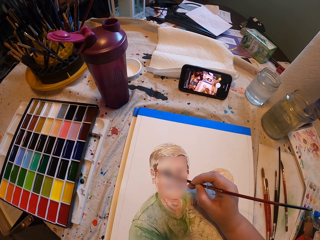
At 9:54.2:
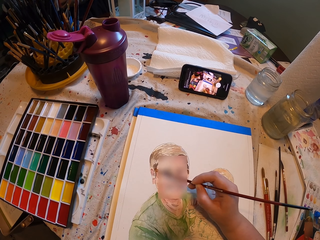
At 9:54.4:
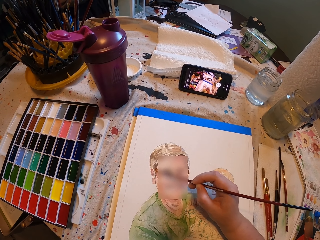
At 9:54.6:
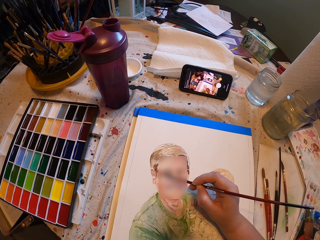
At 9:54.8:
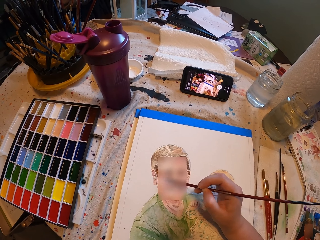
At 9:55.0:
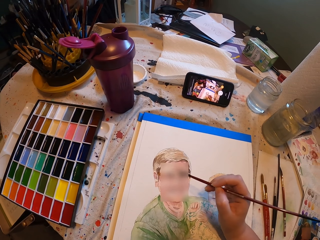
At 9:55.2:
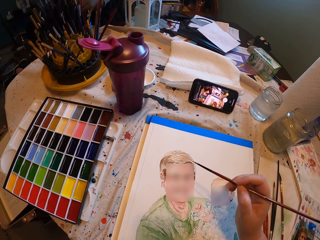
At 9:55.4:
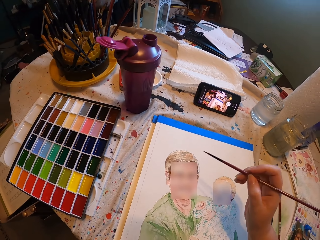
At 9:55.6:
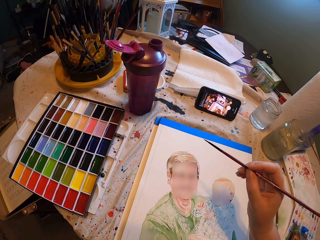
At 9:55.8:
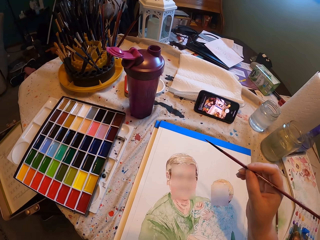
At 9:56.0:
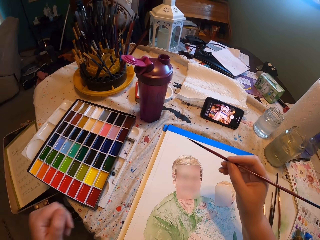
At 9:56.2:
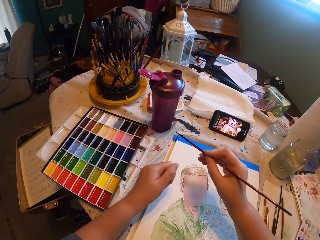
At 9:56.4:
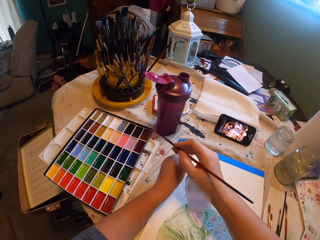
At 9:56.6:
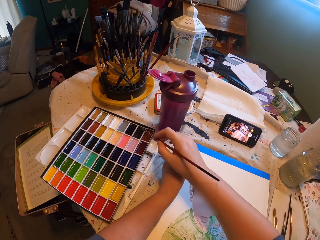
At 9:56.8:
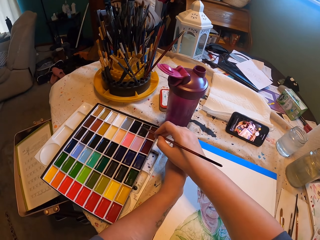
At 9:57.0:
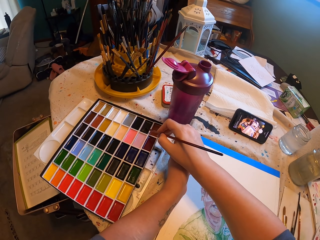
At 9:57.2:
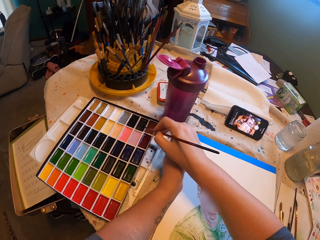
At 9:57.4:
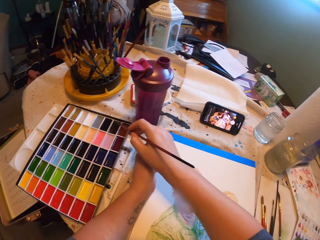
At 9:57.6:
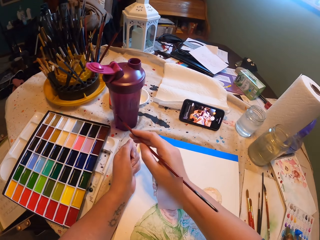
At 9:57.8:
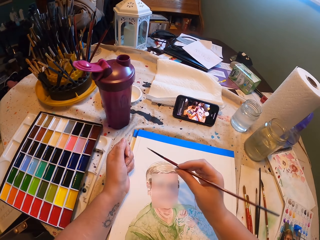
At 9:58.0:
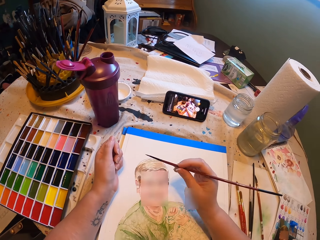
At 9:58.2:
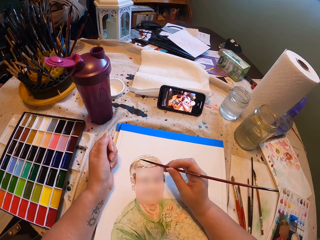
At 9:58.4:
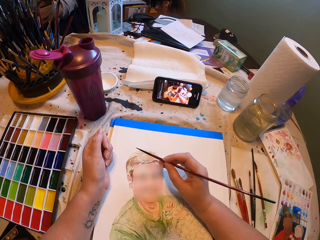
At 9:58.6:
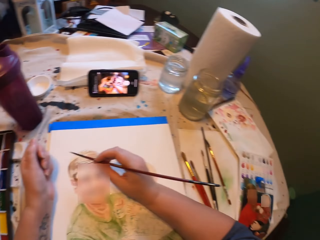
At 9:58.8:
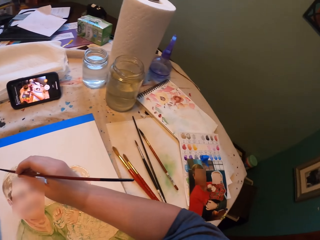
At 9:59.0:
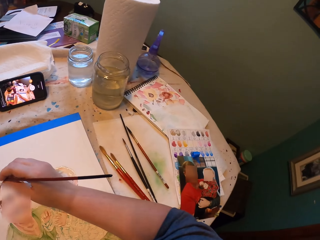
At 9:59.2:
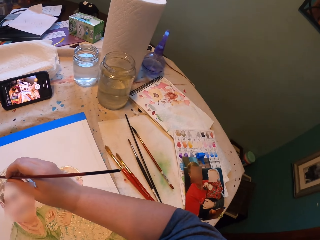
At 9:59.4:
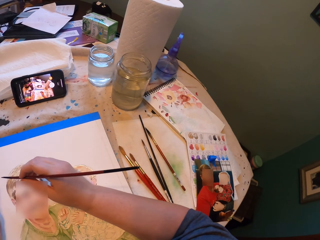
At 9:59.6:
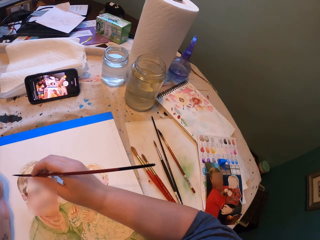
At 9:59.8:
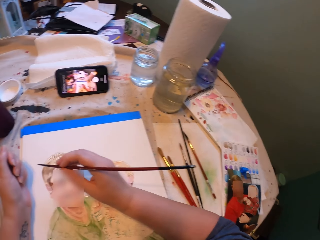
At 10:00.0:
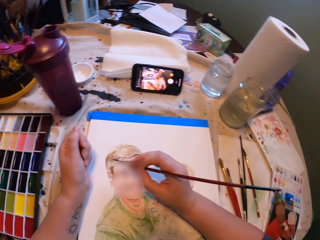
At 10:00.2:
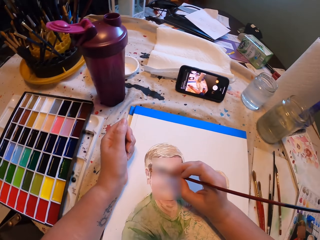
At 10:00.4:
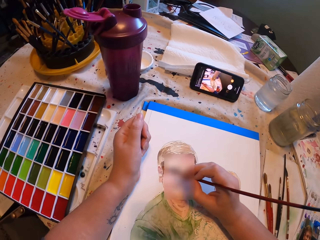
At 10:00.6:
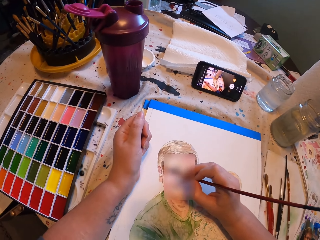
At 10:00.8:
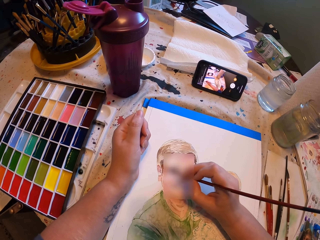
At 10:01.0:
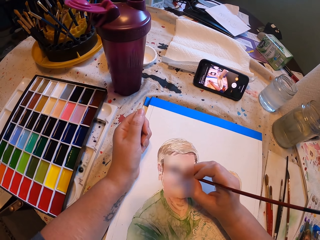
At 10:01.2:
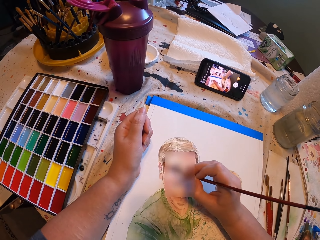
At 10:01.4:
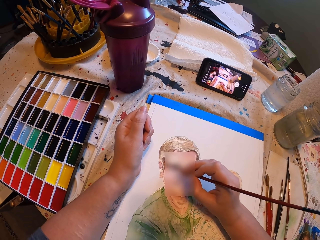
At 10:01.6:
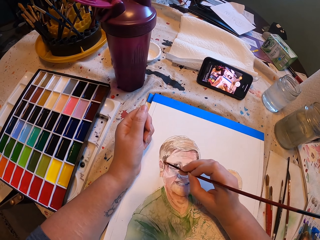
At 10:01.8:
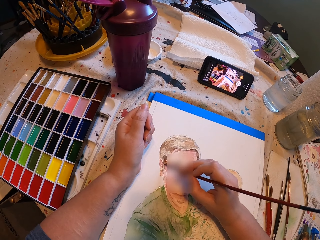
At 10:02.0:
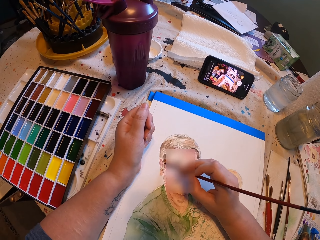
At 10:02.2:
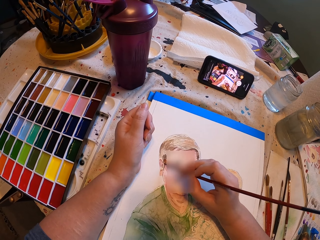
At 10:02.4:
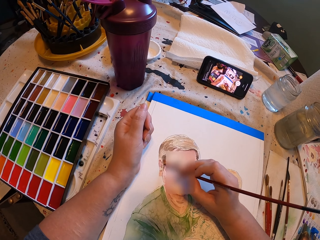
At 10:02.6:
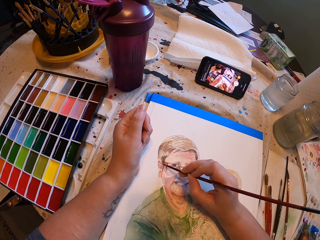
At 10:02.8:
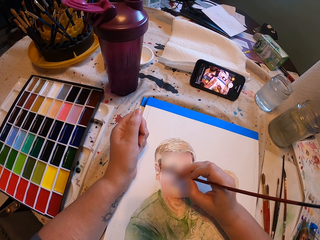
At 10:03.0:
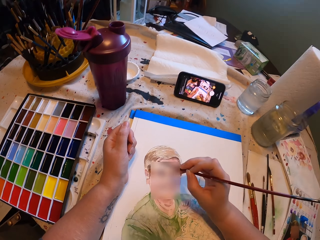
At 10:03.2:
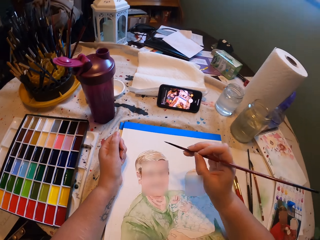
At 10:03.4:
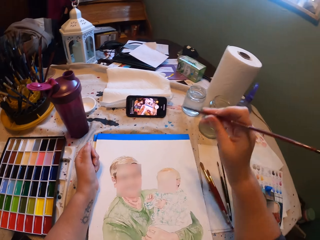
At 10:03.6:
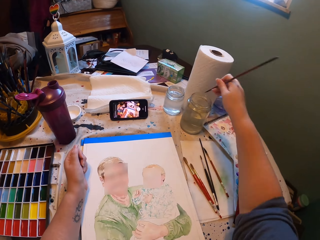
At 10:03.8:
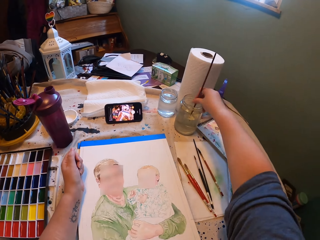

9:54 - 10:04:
The camera wearer puts the brush in the colour box. They apply paint on the drawing brush. They look at the picture. They draw on the white art paper with the drawing brush.

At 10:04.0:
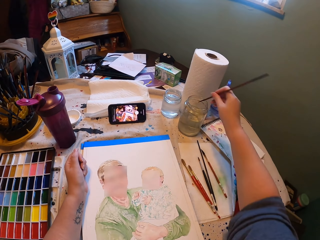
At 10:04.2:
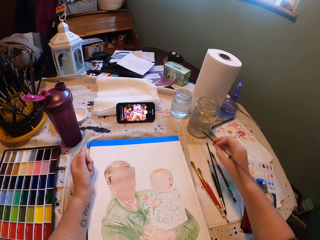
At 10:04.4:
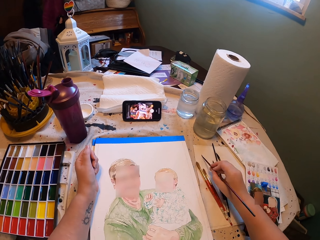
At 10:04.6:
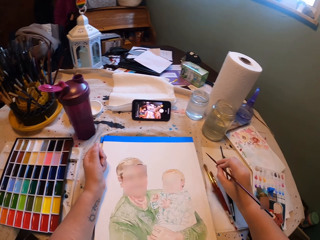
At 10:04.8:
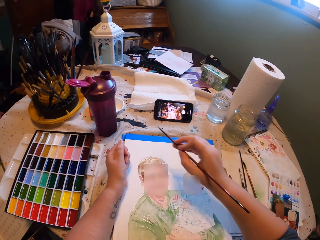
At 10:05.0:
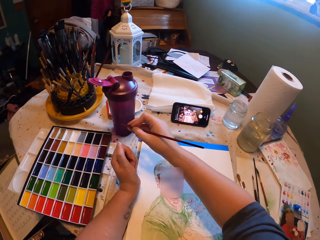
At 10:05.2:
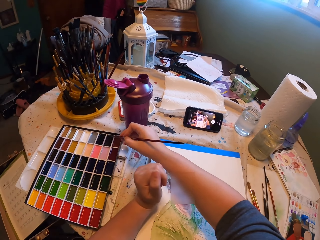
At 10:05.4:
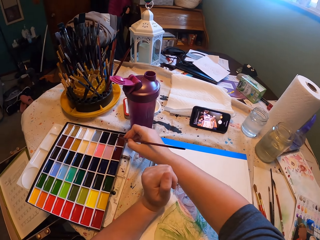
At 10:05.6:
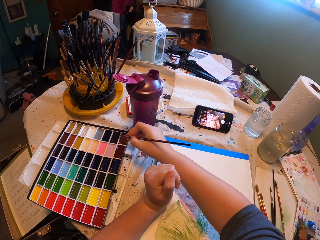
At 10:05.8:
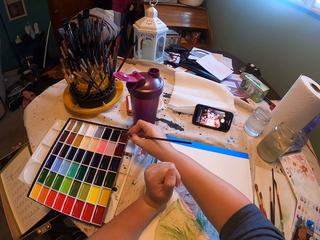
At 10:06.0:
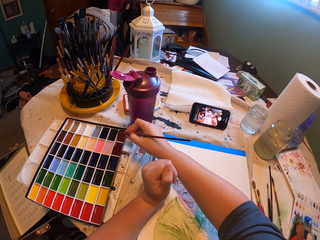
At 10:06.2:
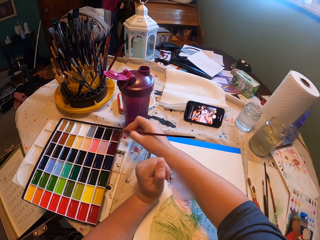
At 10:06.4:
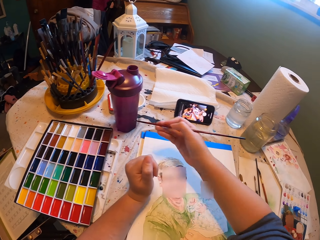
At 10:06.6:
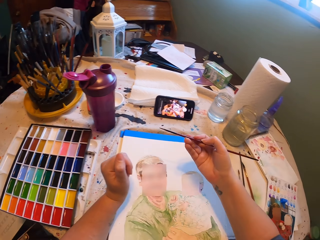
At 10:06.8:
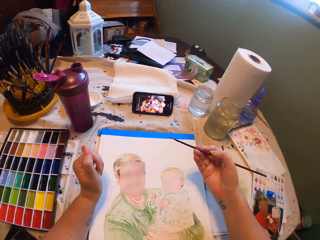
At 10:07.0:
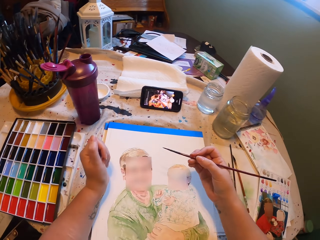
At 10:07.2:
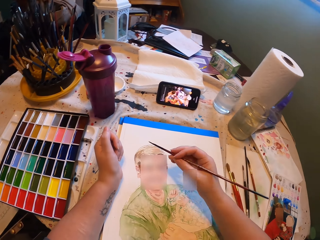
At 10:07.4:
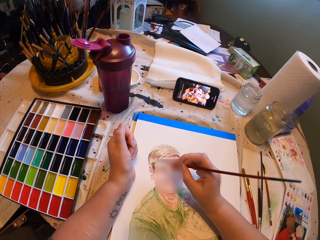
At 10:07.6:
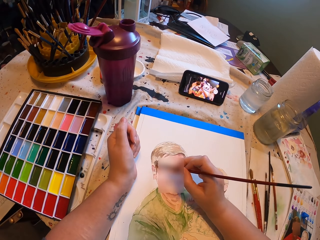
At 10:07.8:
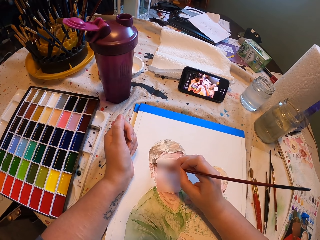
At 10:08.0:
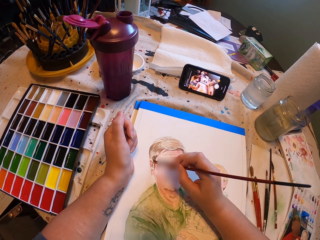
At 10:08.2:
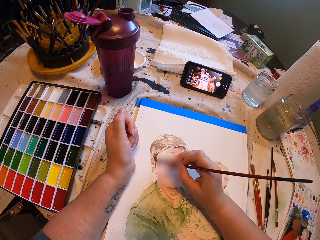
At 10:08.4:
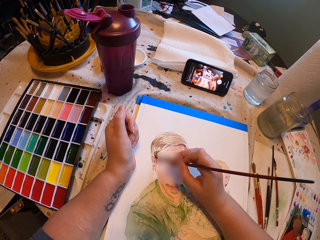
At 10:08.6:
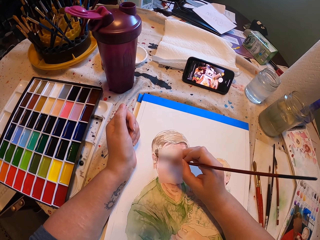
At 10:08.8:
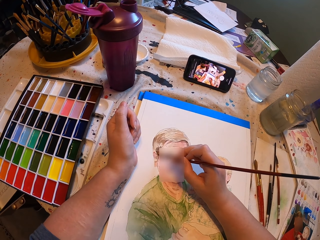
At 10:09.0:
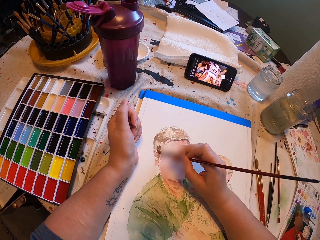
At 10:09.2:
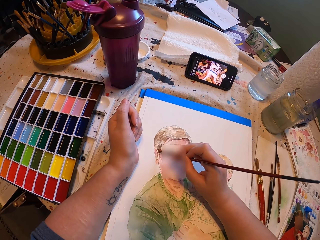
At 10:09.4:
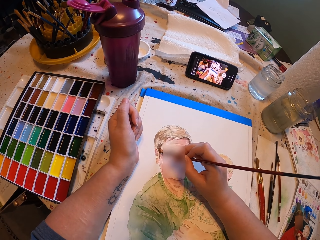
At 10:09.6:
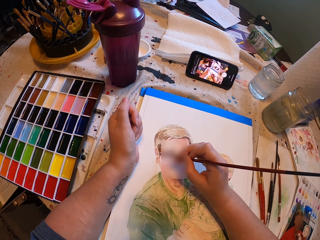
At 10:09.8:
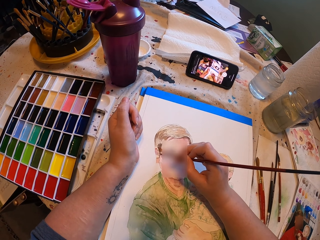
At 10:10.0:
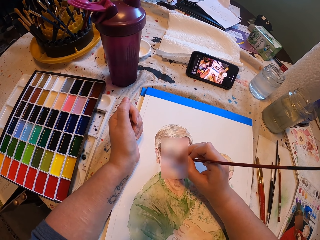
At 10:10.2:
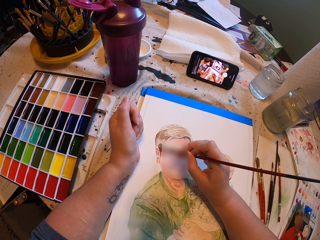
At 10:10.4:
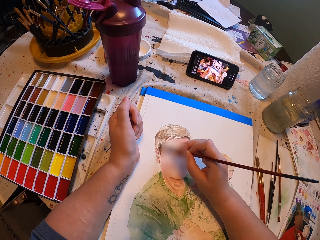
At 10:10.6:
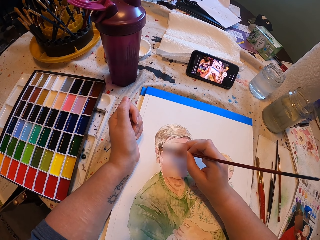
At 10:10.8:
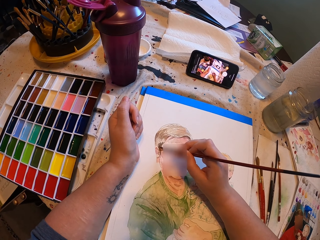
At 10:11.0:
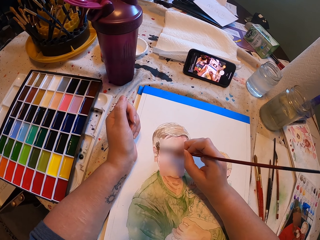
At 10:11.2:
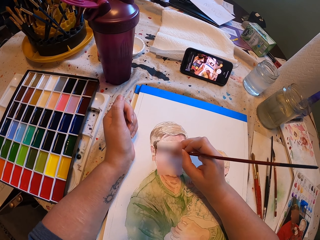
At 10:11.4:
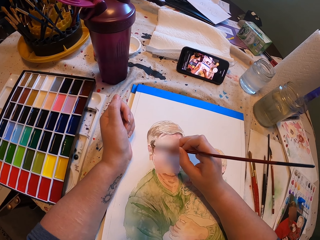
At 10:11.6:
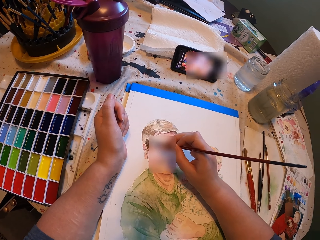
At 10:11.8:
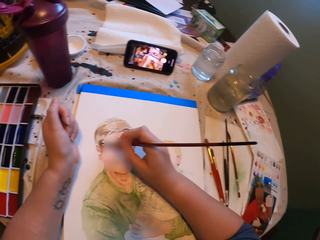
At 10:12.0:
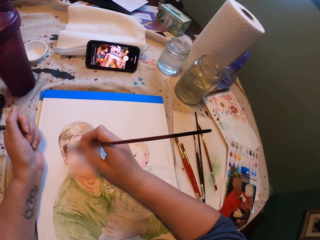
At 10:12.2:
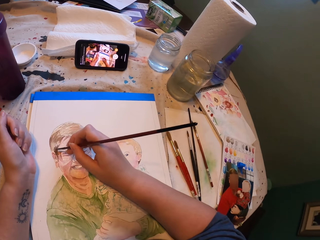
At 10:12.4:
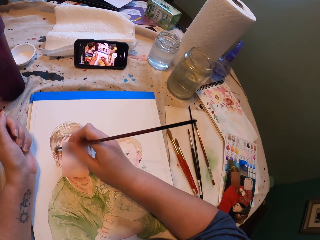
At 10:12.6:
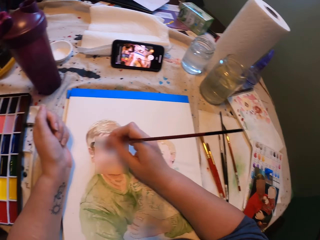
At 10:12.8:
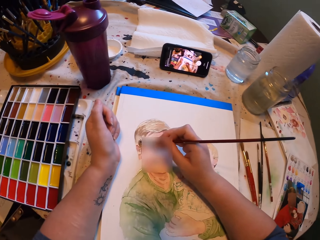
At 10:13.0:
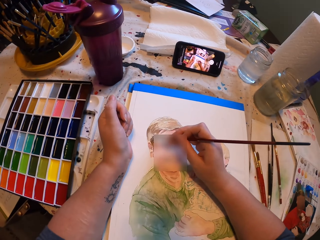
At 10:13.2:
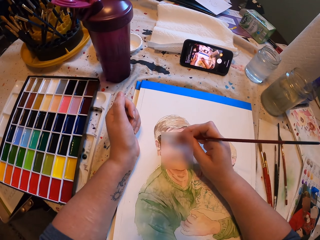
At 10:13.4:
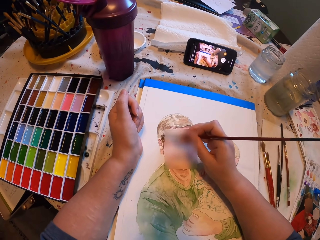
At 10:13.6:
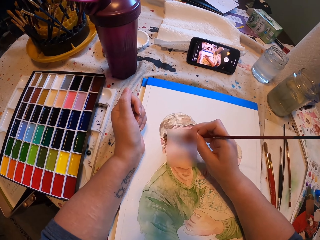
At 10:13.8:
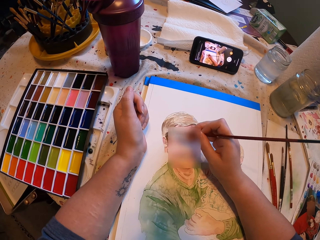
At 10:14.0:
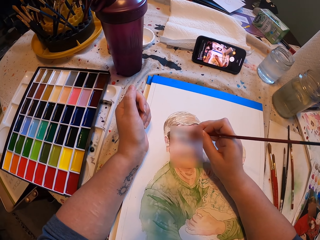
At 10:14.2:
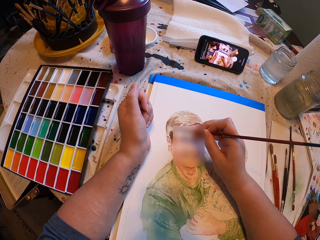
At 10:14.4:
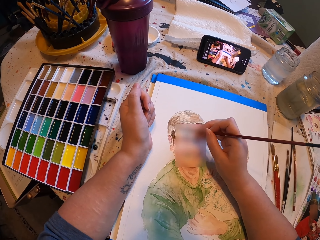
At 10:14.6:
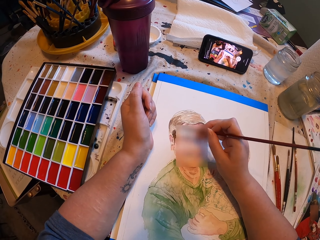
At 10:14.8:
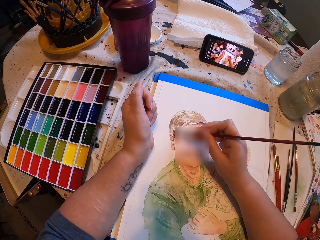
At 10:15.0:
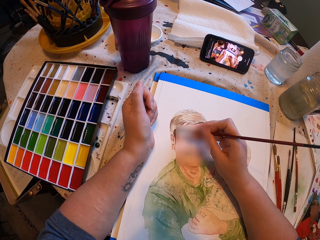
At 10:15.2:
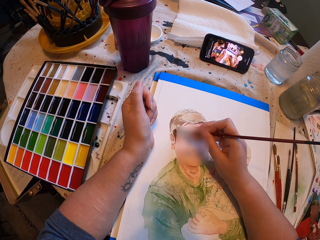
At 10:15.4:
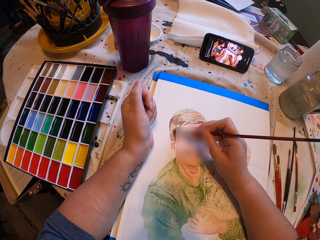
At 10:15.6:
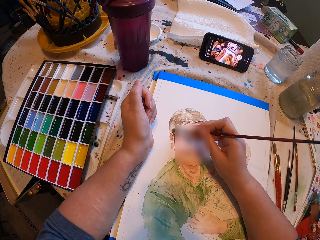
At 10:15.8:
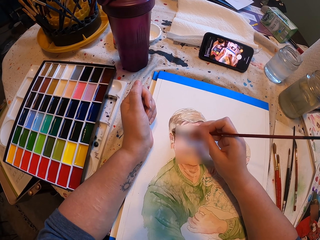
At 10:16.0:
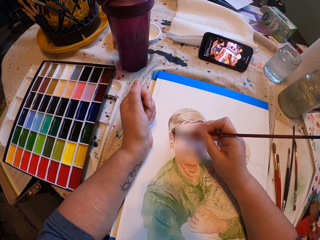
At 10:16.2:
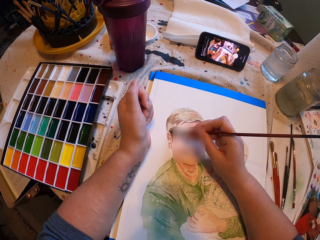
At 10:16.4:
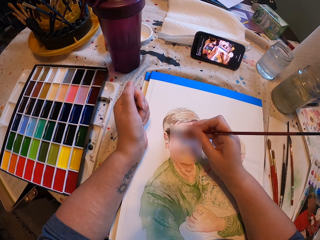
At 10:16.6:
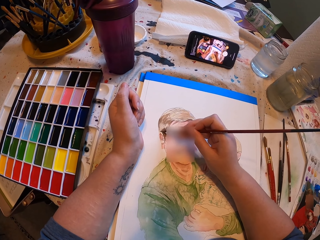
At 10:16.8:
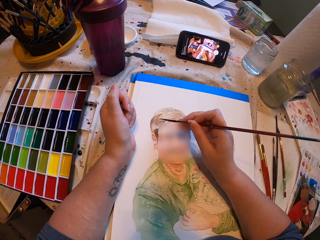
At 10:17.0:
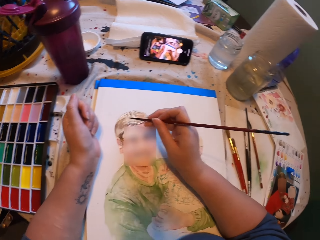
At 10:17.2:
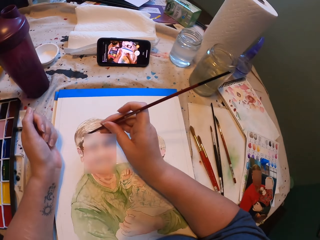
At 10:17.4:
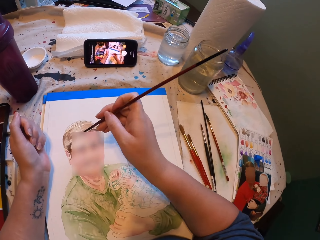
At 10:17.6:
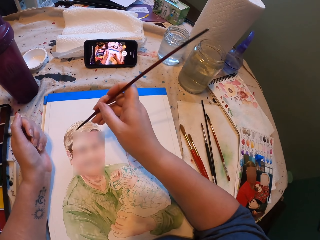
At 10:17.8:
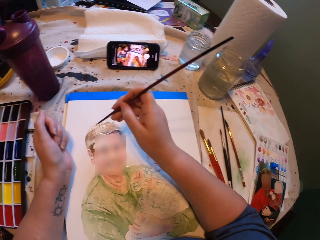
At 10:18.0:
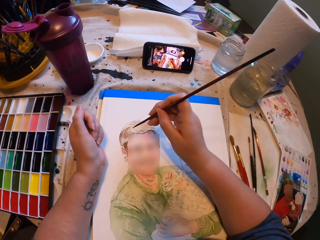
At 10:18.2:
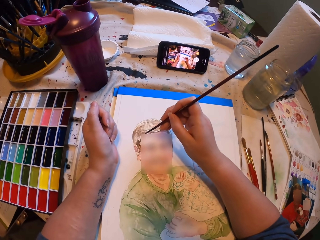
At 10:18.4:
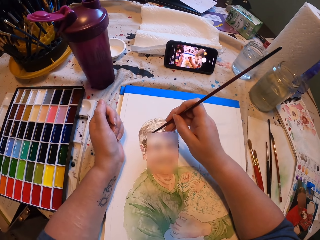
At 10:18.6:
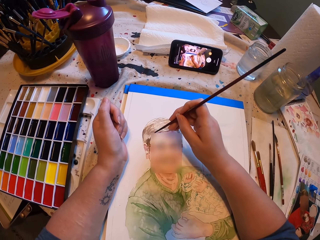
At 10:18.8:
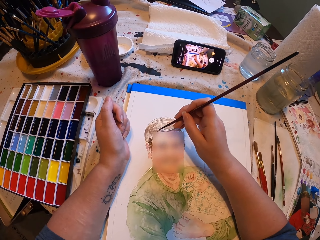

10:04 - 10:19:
The camera wearer dips the drawing brush or paint brush in the glass jar with water. They wipe the paint brush on a paper. They put the brush in the colour box. They apply paint on the drawing brush. They draw on the white art paper with the drawing brush.
